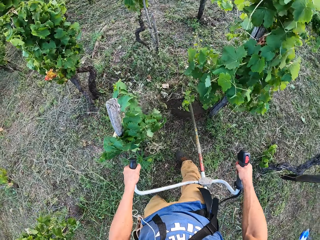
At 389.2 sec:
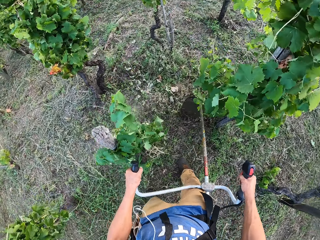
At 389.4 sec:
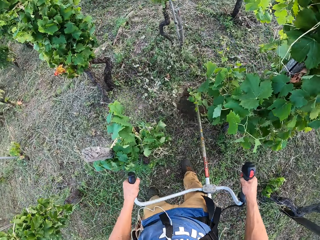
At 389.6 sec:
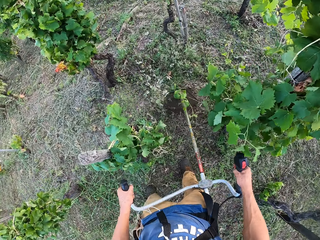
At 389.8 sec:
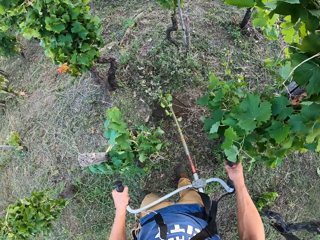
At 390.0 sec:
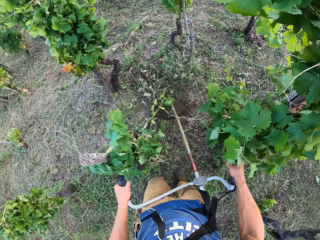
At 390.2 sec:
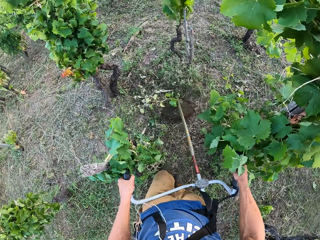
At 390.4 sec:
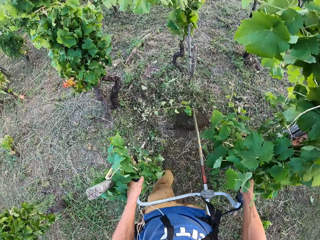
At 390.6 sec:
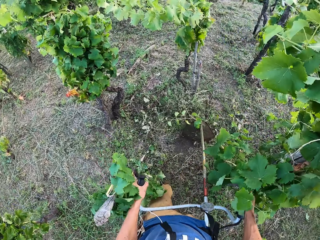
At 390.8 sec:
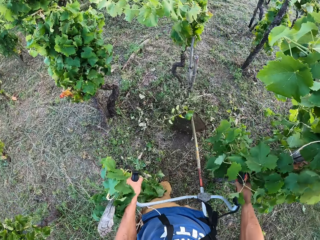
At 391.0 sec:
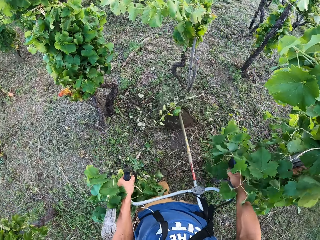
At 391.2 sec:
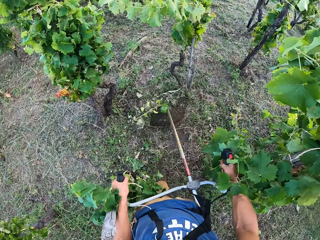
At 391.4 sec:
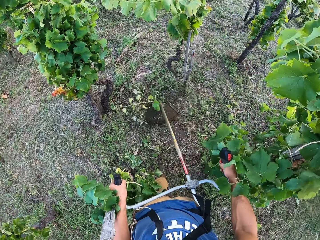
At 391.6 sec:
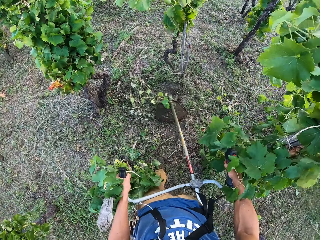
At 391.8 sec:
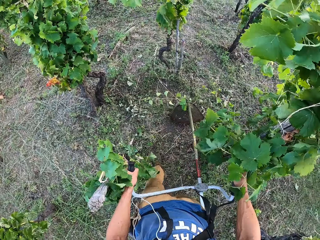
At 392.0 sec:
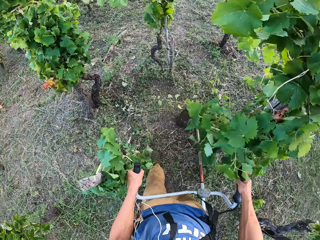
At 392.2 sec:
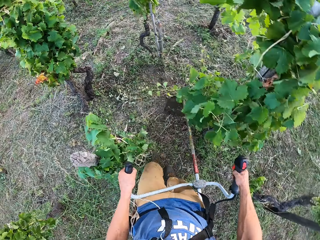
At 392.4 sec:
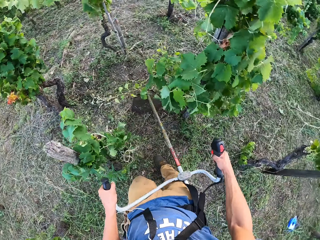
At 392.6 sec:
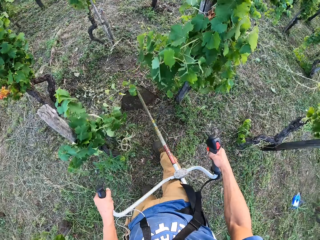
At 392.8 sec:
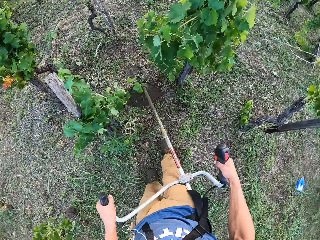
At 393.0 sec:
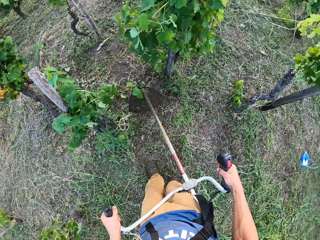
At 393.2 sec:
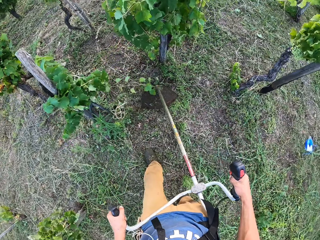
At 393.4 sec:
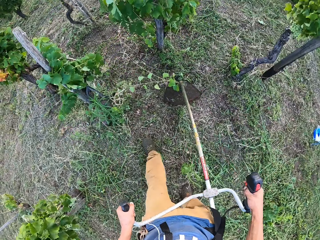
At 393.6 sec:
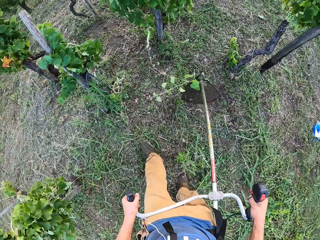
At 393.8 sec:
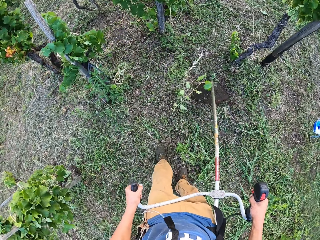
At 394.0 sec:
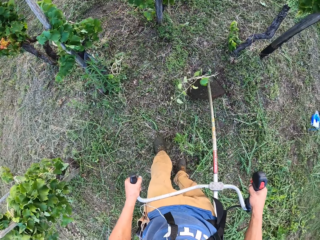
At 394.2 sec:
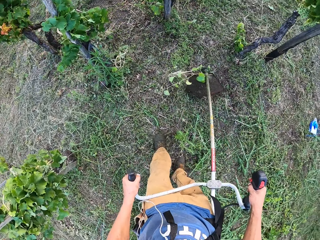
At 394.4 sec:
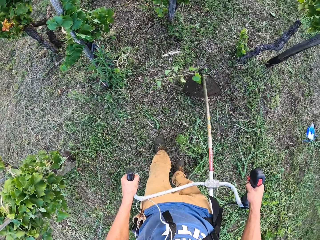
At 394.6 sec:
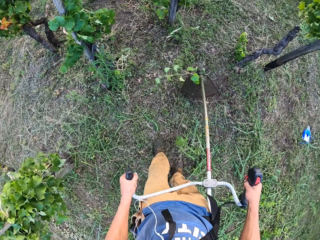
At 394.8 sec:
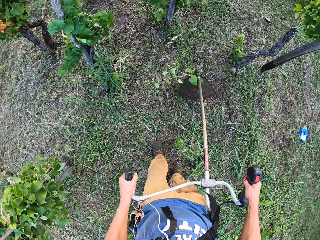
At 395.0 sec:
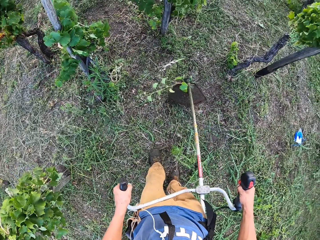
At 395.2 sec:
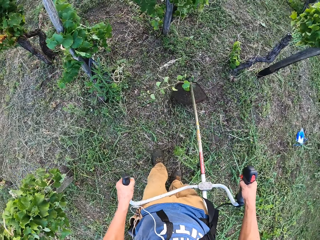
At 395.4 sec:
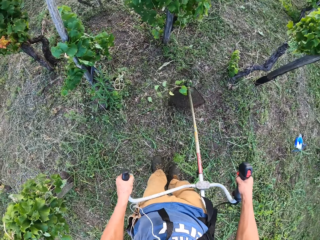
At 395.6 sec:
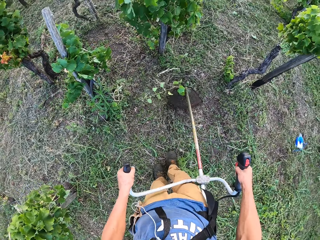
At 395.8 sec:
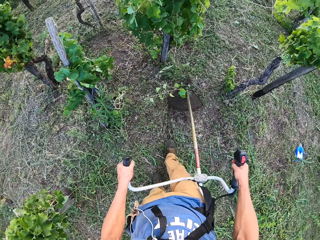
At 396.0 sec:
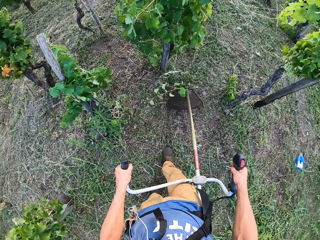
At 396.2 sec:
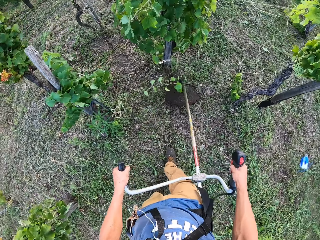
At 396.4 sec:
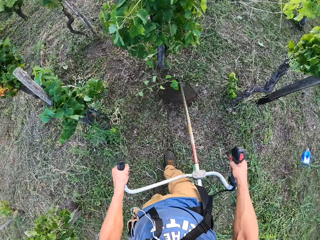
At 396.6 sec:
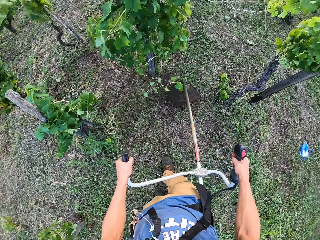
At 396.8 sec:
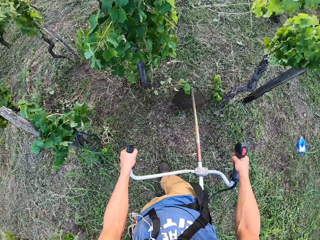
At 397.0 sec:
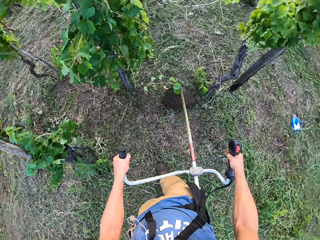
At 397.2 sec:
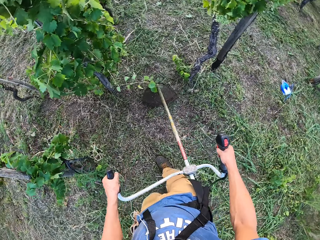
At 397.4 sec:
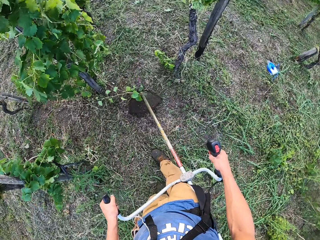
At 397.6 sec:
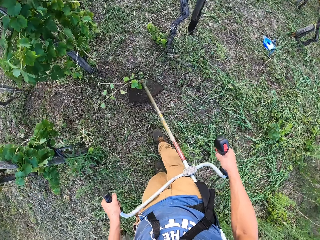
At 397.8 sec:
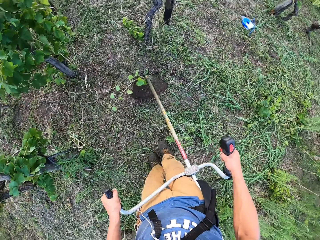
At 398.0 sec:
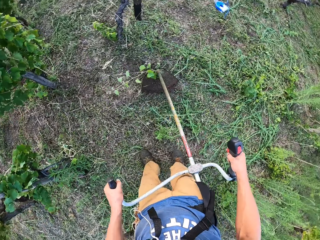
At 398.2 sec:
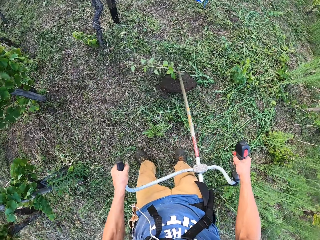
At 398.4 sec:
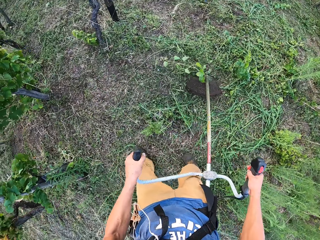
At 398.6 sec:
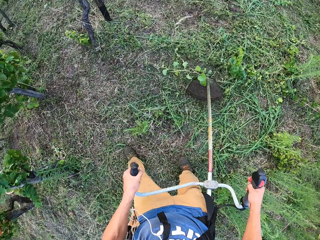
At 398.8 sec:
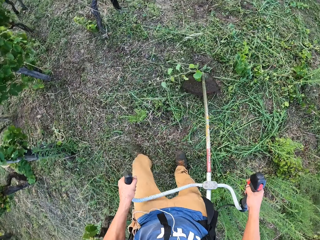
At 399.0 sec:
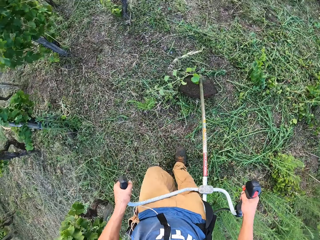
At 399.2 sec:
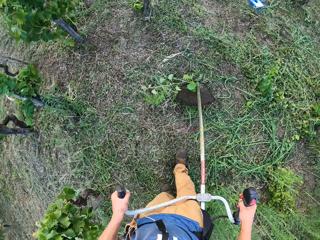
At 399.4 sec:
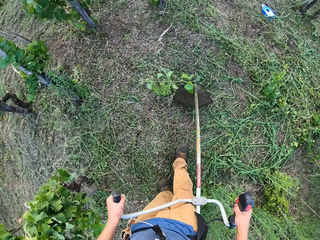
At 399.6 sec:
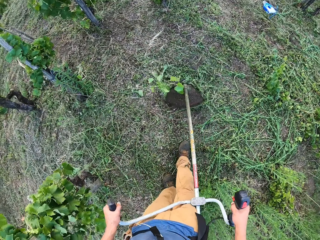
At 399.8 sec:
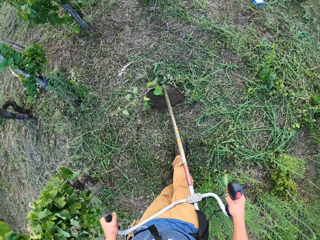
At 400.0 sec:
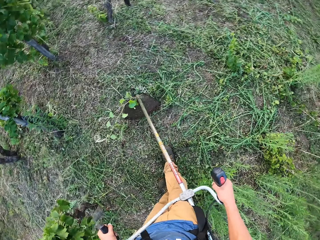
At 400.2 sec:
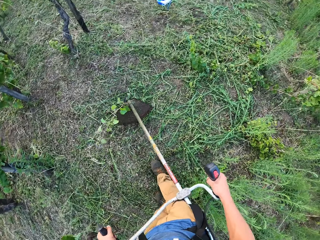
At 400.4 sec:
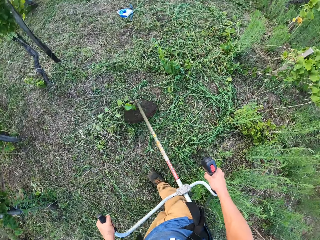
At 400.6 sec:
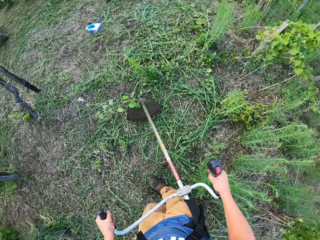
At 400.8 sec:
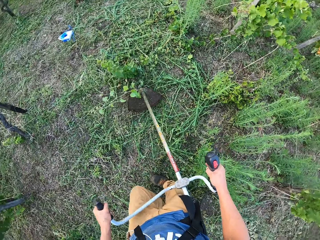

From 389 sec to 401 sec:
The camera wearer stops cutting the grasses with the lawn mower. They step backward a bit. They continue cutting the grasses with the lawn mower.

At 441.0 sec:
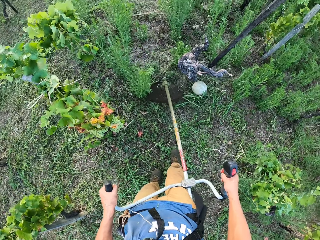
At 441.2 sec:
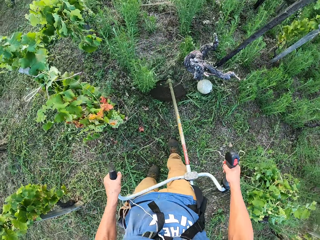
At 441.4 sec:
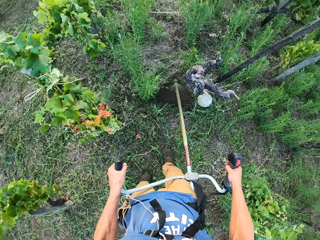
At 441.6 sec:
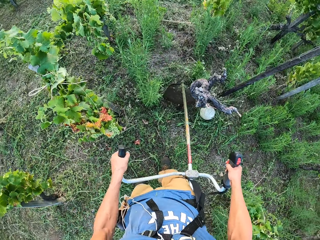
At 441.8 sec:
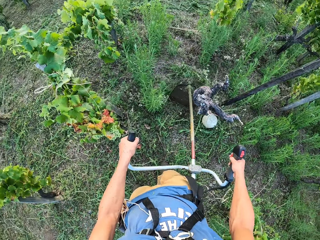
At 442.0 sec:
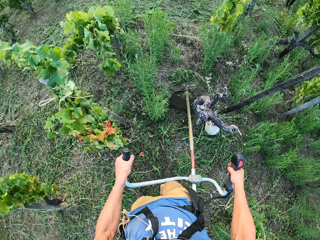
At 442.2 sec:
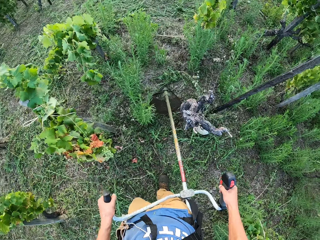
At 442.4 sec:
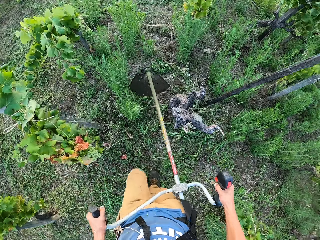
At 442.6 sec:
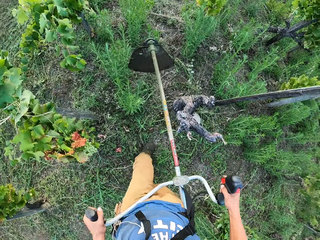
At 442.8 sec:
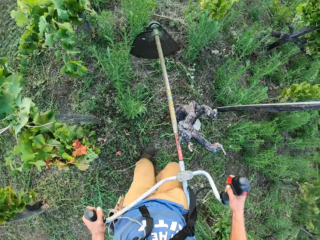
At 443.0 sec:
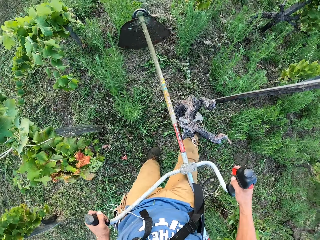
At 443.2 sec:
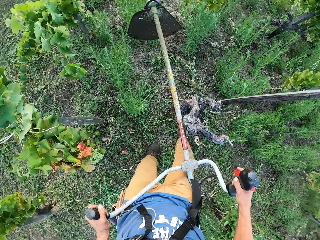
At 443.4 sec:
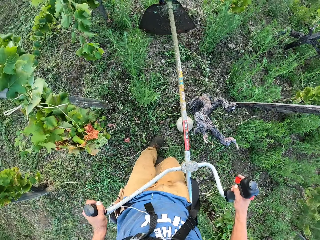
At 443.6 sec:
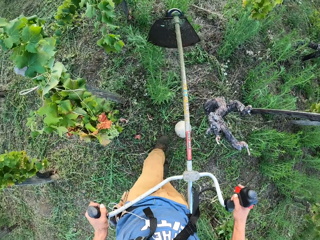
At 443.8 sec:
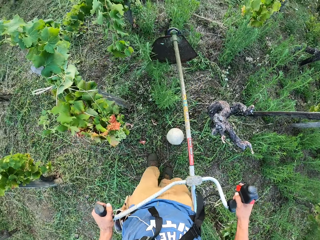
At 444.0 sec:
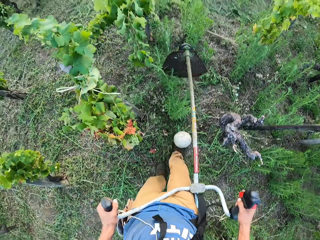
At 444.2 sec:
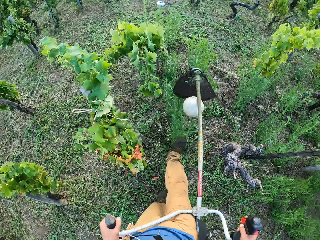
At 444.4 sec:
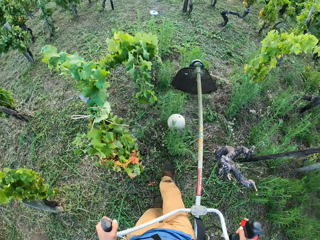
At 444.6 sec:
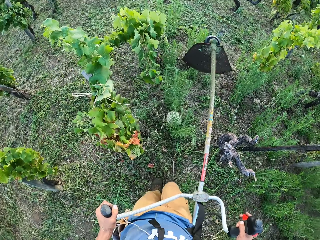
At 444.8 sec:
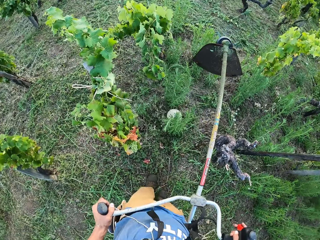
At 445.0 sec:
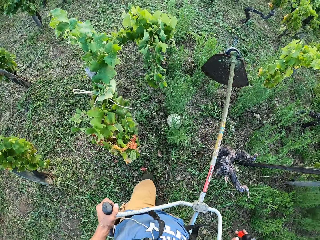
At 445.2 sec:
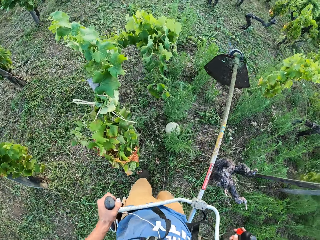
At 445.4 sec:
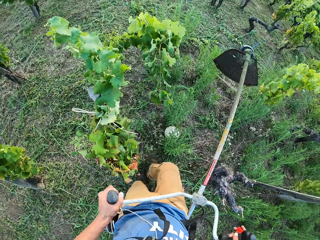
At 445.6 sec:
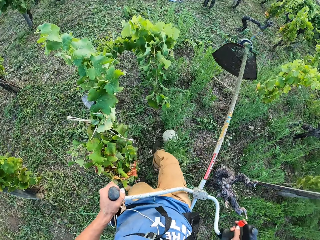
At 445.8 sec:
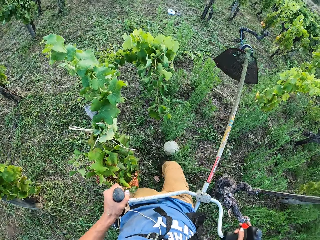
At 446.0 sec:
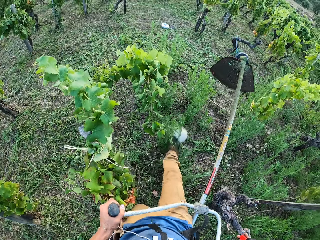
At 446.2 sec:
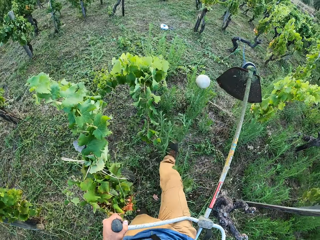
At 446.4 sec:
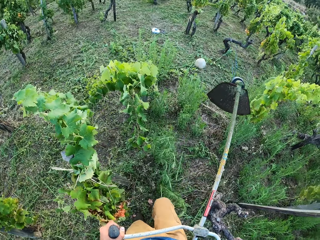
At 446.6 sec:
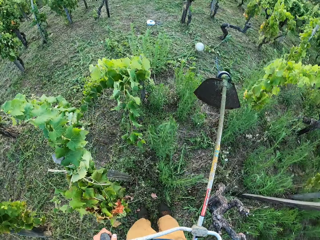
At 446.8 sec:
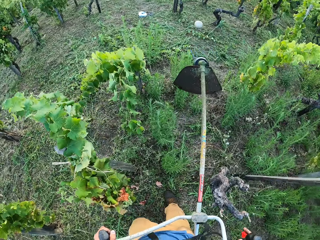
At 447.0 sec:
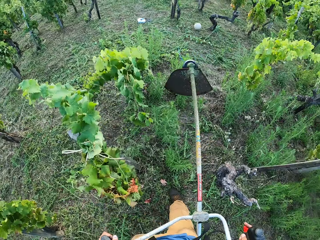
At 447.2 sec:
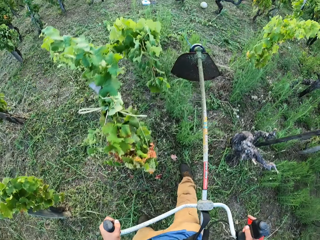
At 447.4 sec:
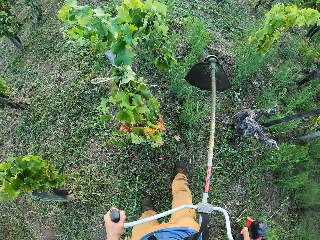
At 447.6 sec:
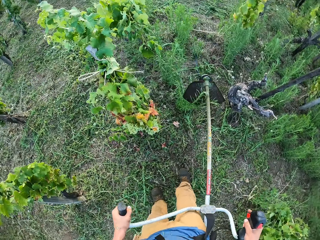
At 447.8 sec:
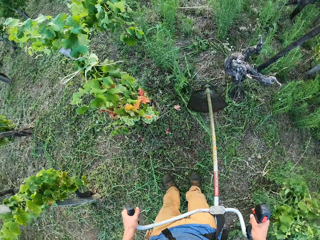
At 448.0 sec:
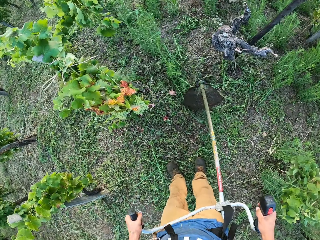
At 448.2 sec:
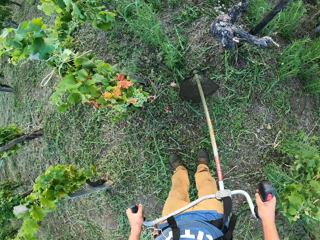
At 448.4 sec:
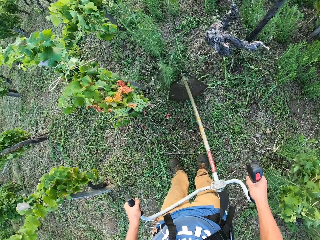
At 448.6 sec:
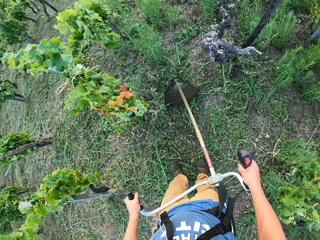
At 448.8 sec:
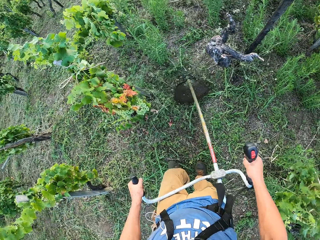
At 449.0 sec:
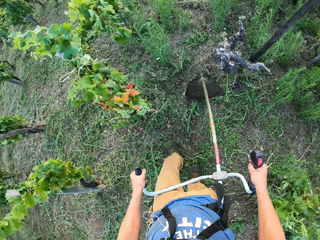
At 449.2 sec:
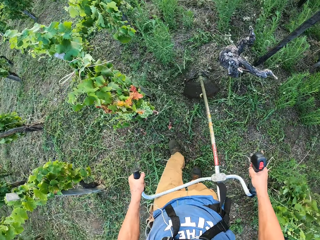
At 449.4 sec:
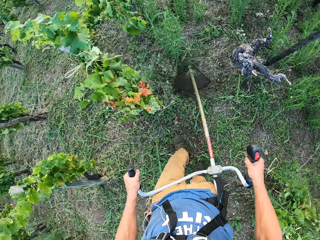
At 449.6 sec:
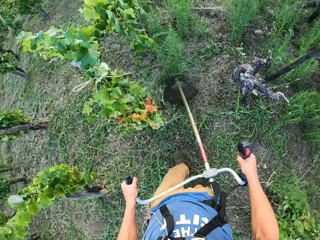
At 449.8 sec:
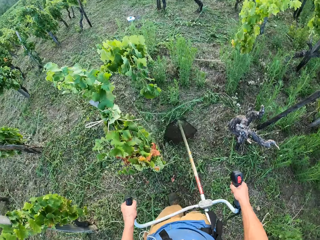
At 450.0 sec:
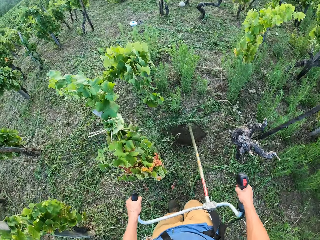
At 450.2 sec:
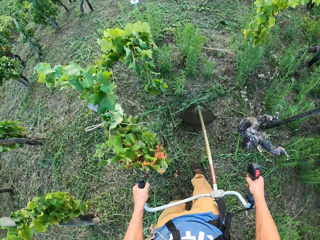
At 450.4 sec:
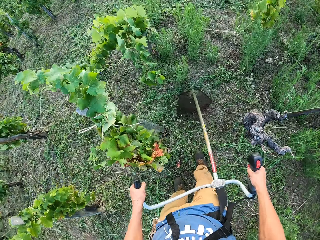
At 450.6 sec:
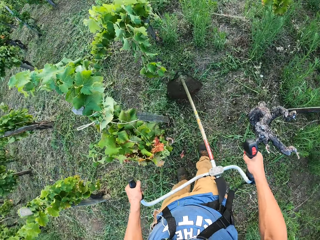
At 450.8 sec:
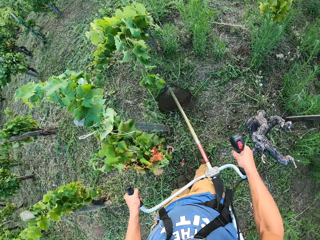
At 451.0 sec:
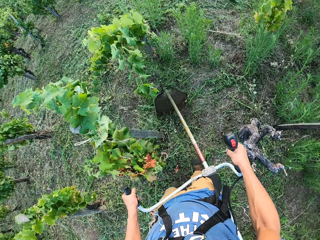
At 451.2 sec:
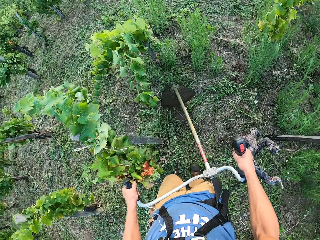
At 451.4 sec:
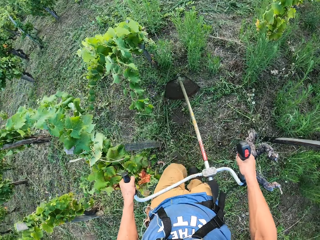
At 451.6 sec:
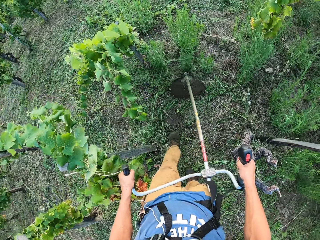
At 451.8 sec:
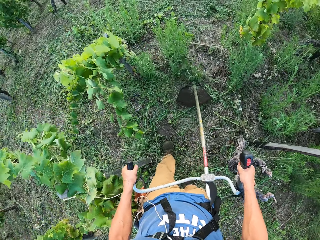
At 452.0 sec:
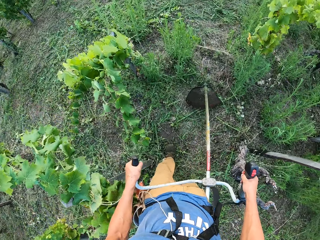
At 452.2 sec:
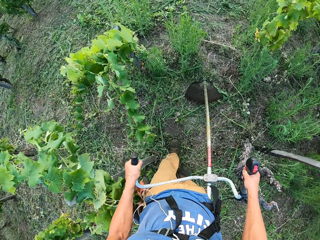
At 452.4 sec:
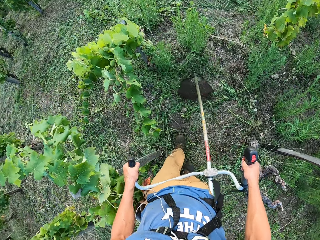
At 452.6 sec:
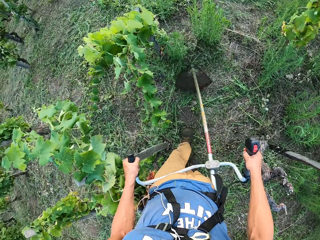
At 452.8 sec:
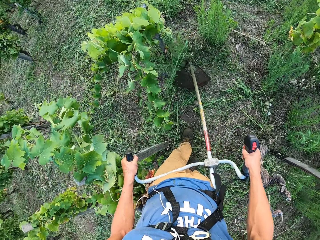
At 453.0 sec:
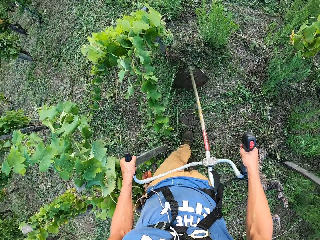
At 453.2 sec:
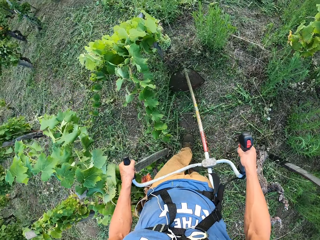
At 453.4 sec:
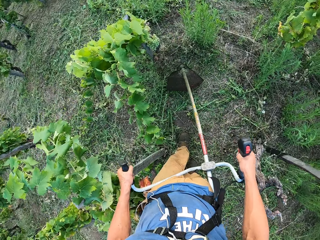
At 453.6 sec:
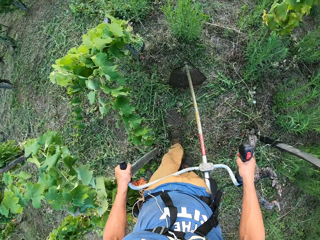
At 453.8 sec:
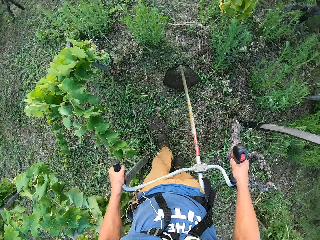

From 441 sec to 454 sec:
The camera wearer stops cutting the weeds. He raises the lawn mower up. He kicks a small white ball away from the grasses with his right foot. He continues cutting the grasses with the lawn mower.
